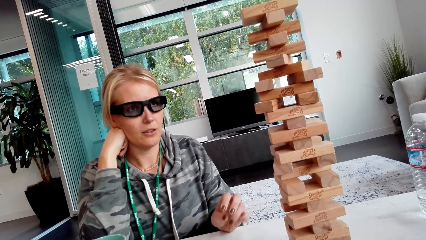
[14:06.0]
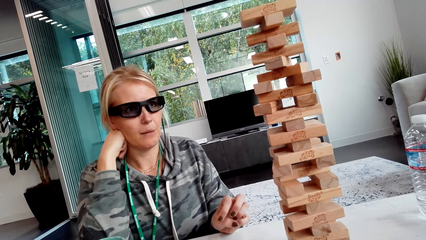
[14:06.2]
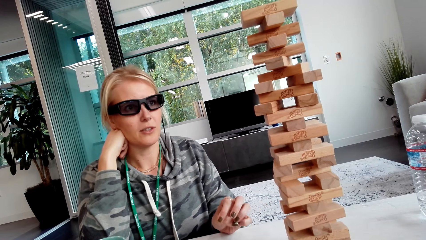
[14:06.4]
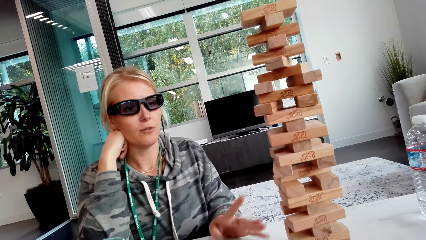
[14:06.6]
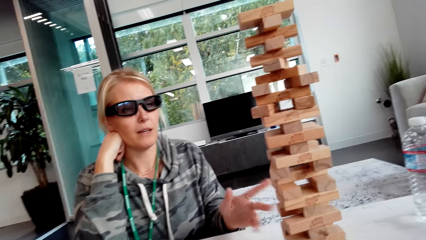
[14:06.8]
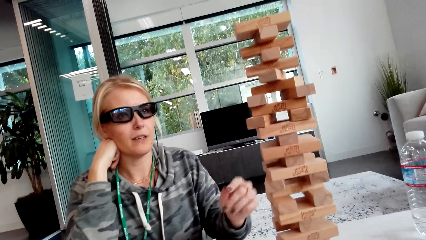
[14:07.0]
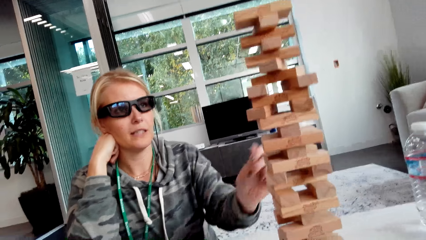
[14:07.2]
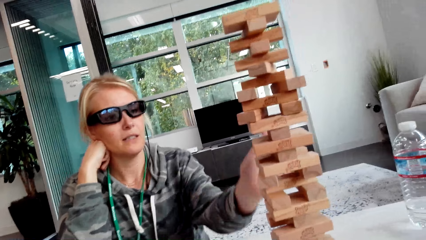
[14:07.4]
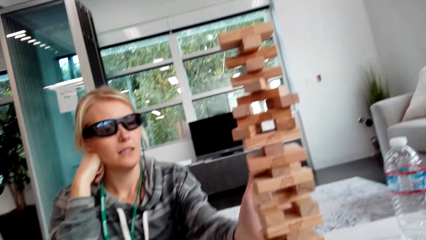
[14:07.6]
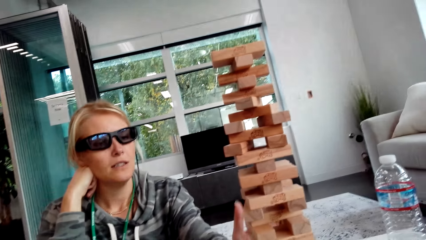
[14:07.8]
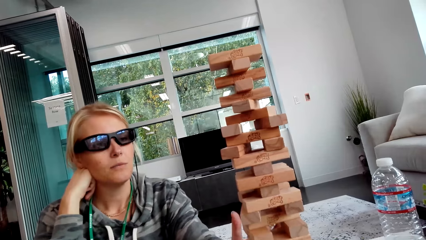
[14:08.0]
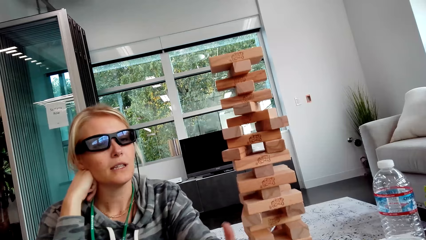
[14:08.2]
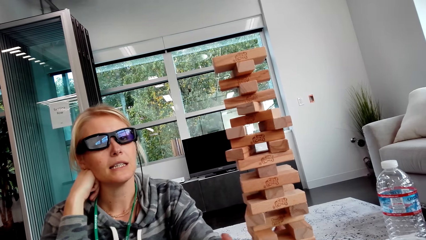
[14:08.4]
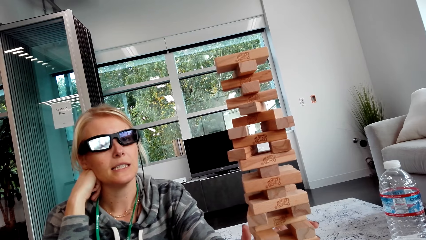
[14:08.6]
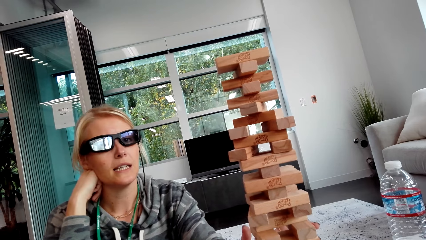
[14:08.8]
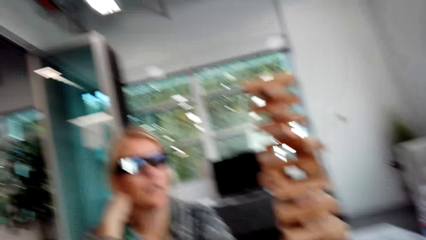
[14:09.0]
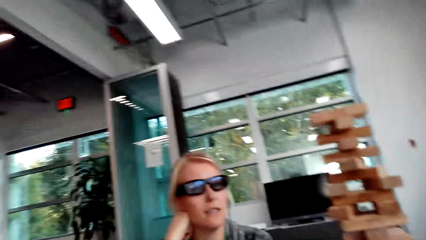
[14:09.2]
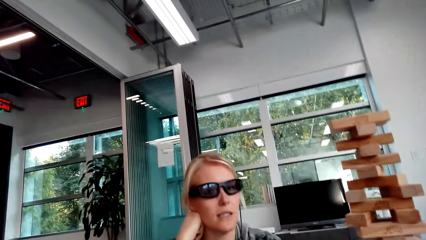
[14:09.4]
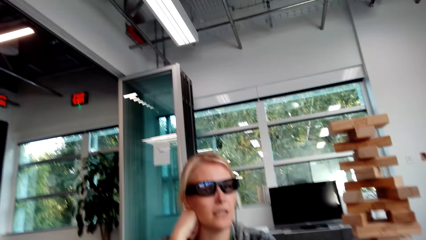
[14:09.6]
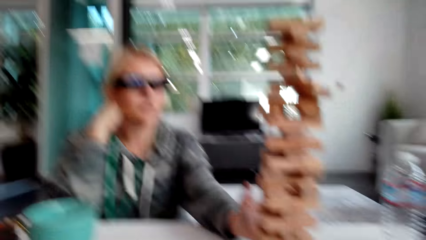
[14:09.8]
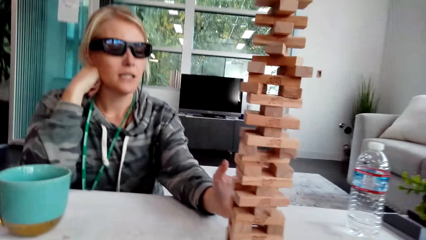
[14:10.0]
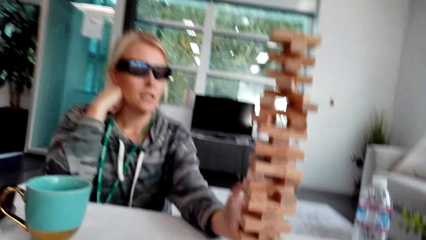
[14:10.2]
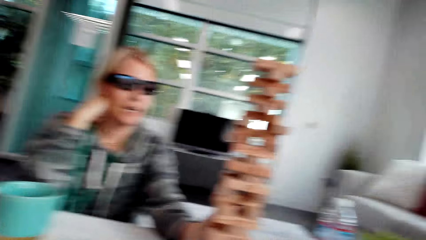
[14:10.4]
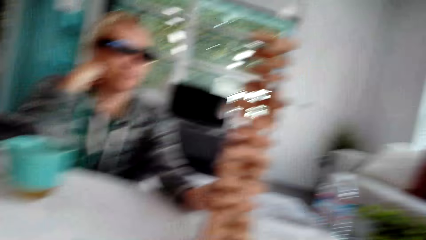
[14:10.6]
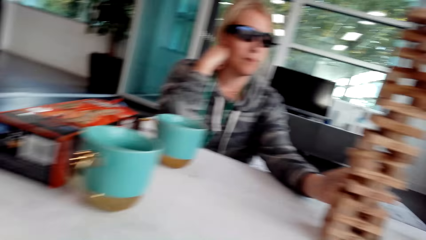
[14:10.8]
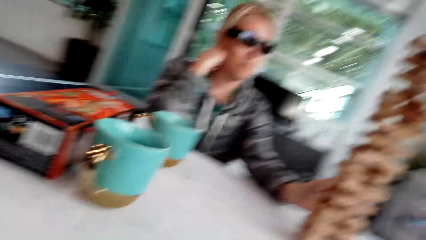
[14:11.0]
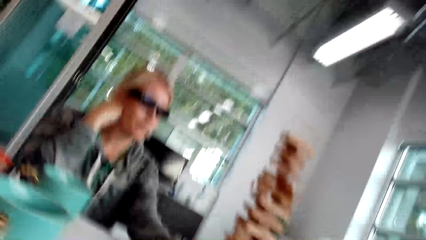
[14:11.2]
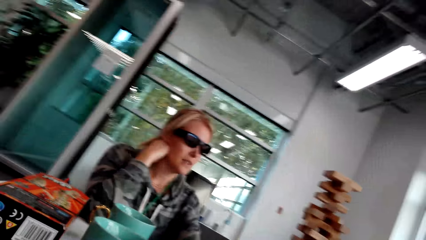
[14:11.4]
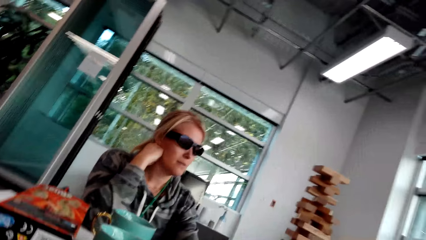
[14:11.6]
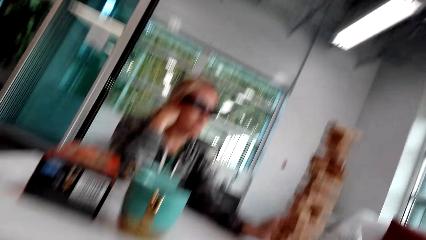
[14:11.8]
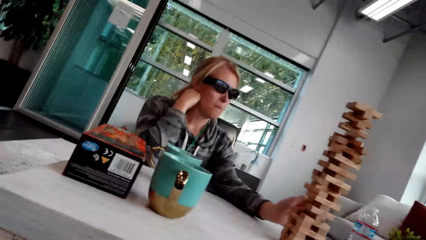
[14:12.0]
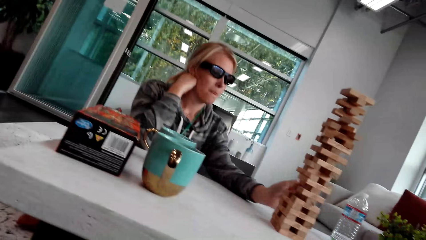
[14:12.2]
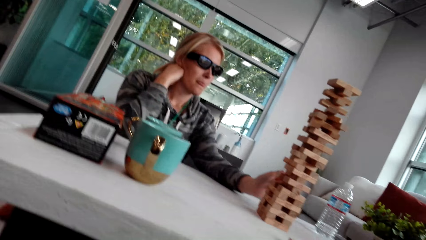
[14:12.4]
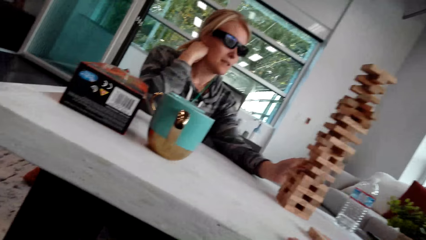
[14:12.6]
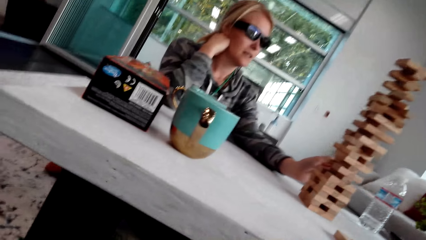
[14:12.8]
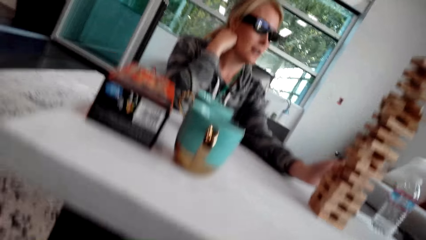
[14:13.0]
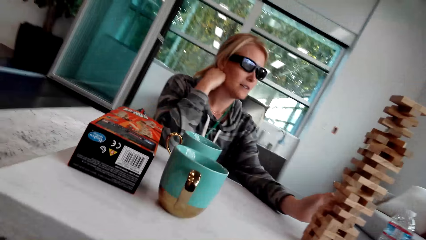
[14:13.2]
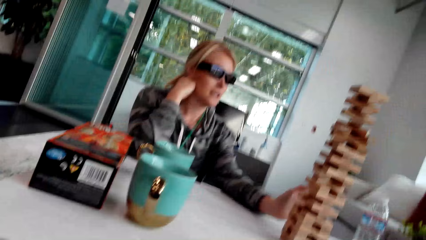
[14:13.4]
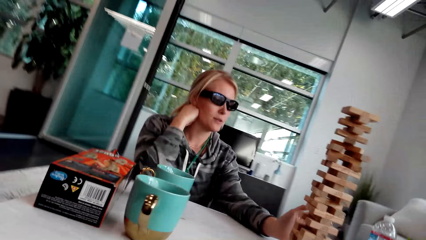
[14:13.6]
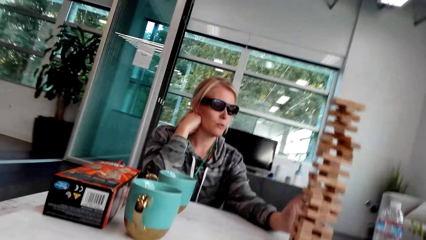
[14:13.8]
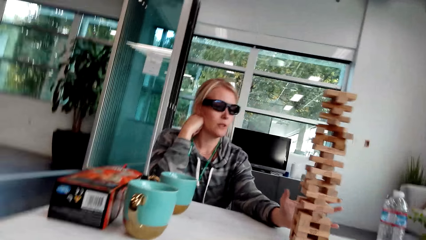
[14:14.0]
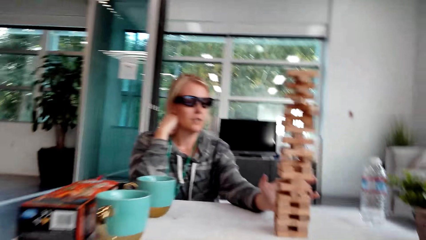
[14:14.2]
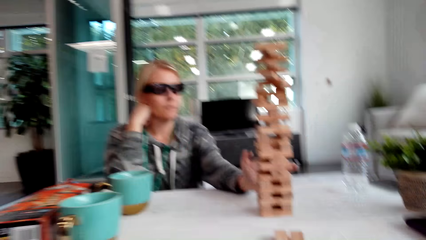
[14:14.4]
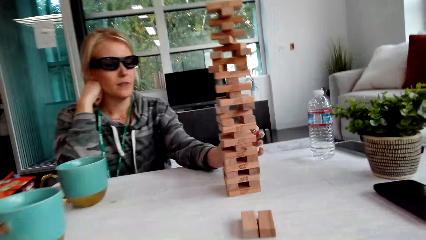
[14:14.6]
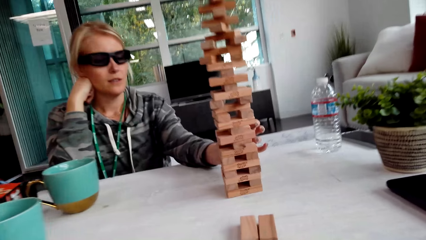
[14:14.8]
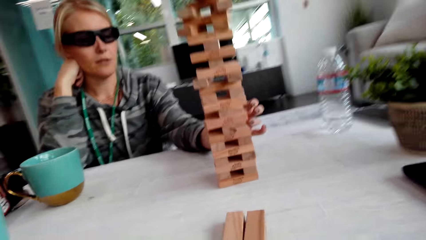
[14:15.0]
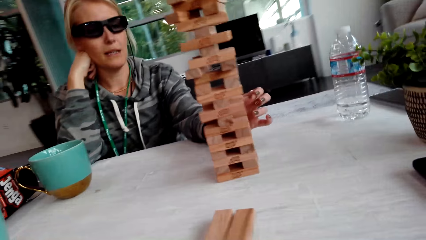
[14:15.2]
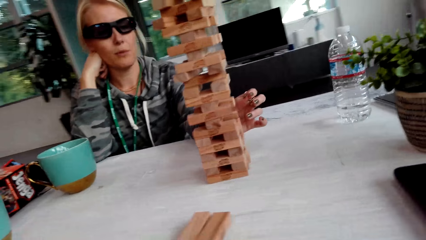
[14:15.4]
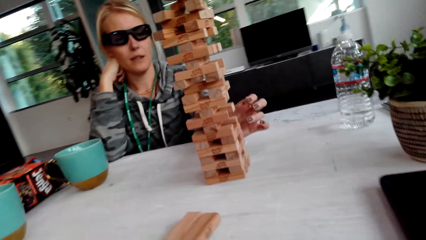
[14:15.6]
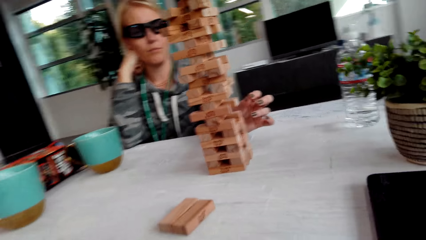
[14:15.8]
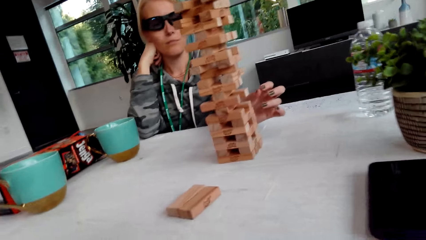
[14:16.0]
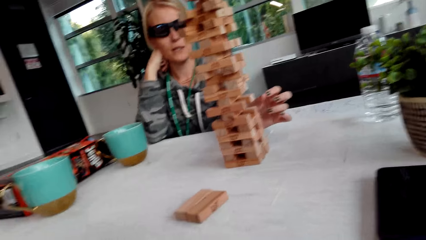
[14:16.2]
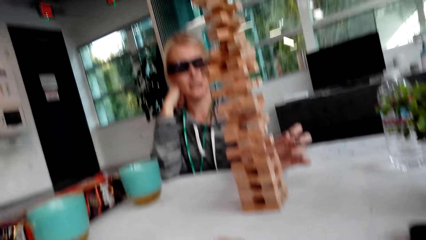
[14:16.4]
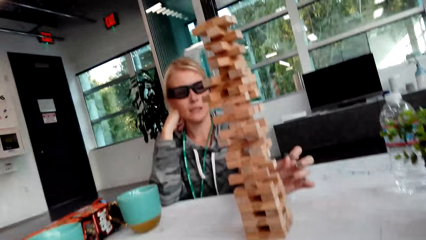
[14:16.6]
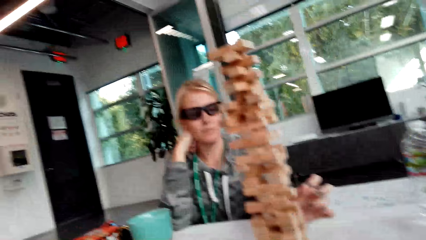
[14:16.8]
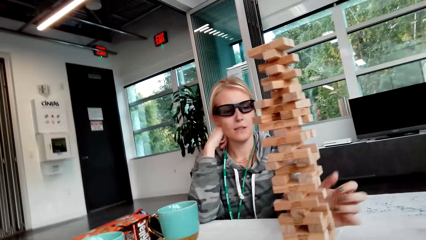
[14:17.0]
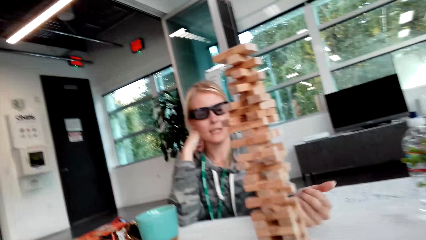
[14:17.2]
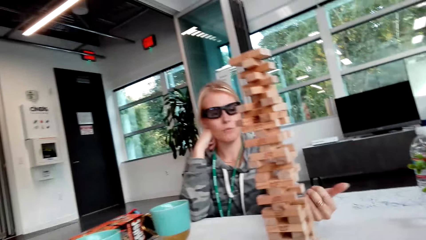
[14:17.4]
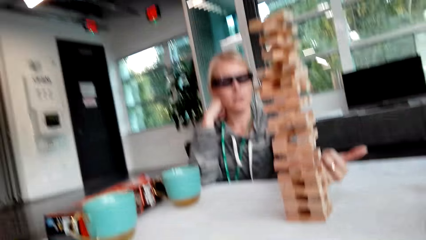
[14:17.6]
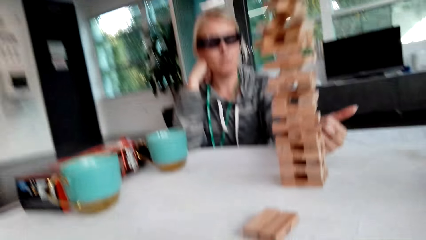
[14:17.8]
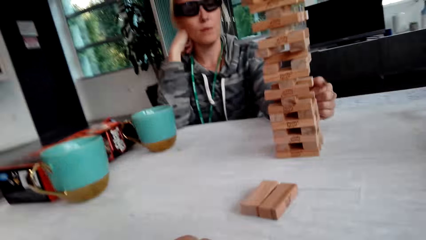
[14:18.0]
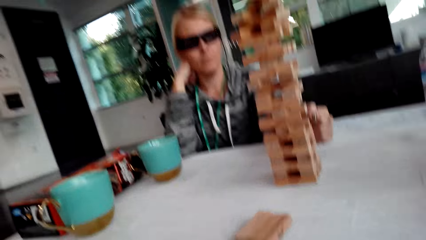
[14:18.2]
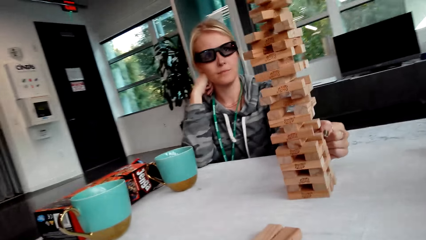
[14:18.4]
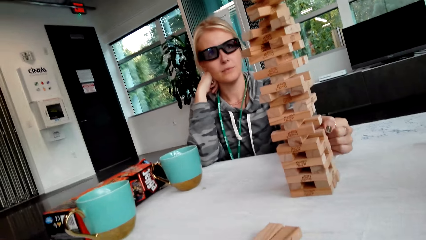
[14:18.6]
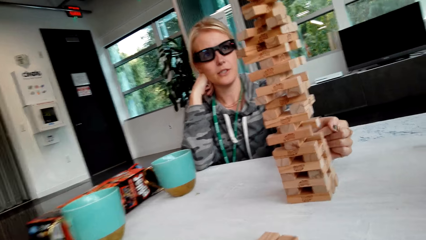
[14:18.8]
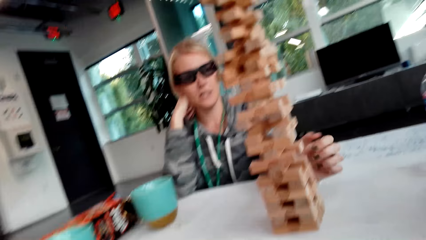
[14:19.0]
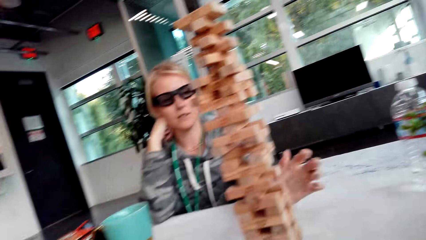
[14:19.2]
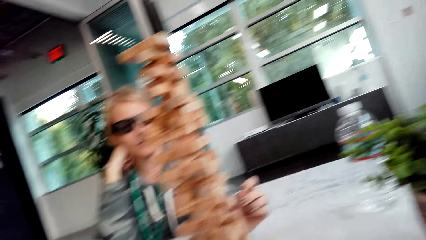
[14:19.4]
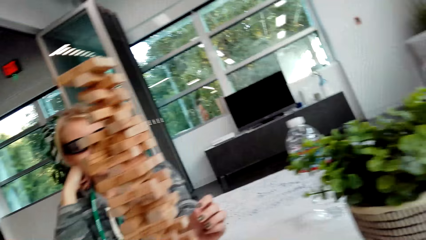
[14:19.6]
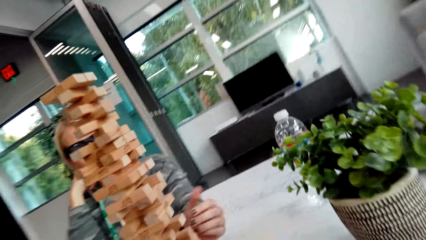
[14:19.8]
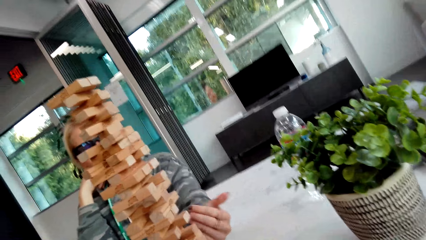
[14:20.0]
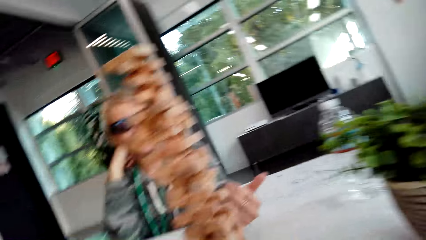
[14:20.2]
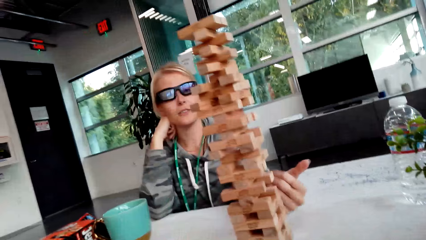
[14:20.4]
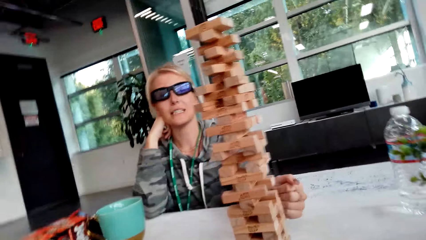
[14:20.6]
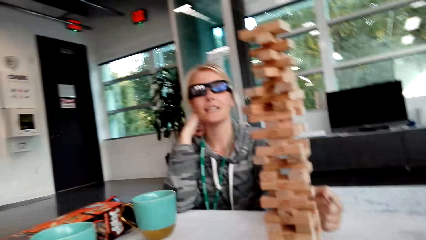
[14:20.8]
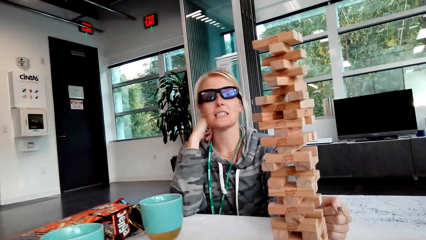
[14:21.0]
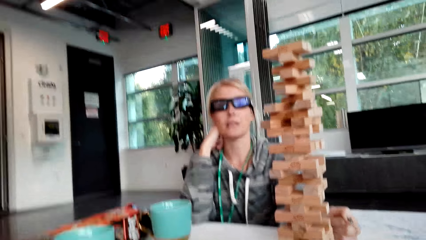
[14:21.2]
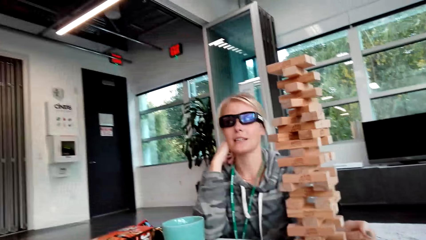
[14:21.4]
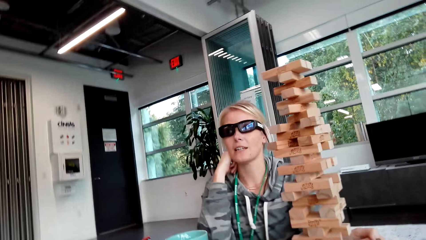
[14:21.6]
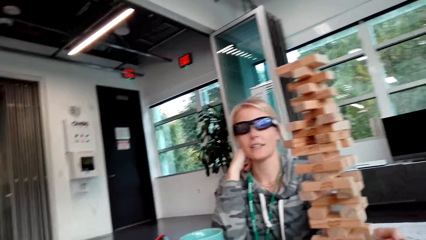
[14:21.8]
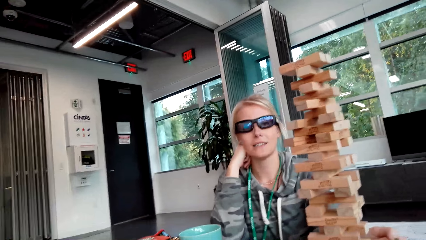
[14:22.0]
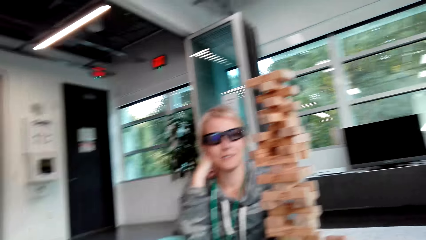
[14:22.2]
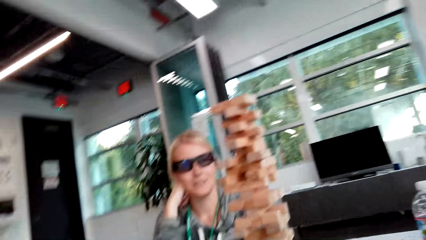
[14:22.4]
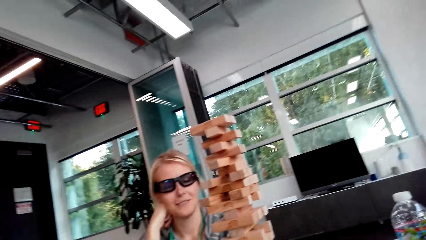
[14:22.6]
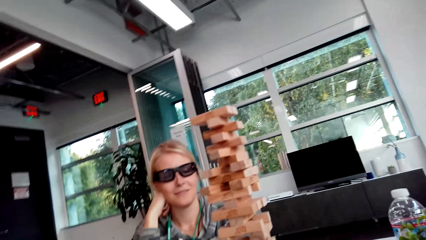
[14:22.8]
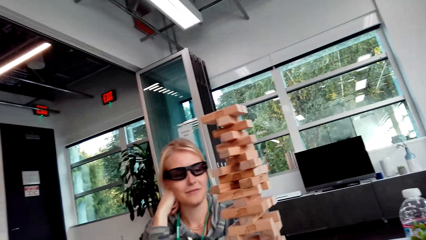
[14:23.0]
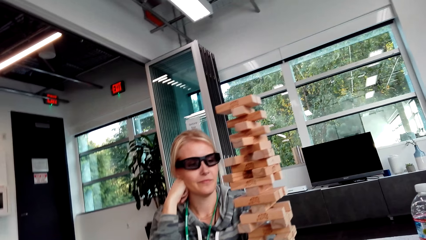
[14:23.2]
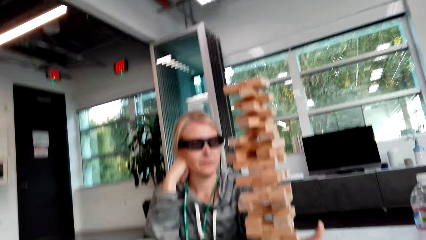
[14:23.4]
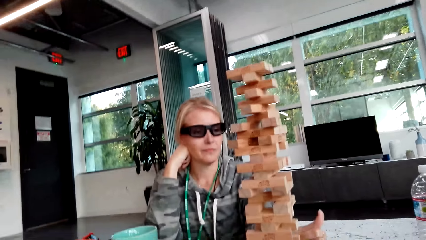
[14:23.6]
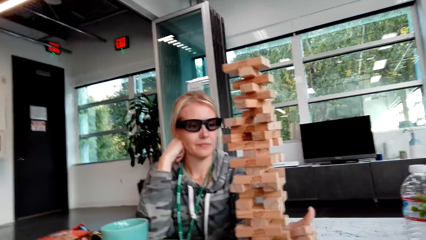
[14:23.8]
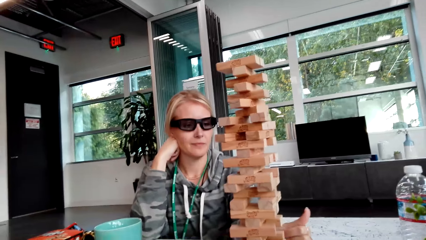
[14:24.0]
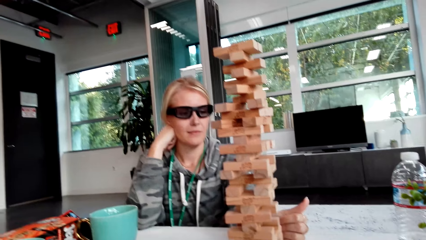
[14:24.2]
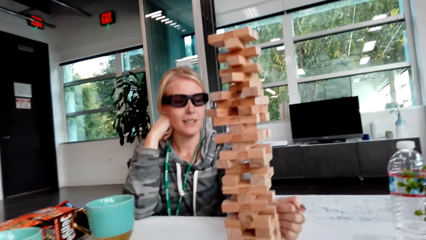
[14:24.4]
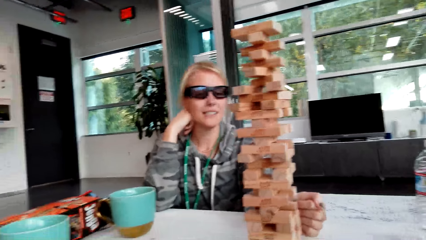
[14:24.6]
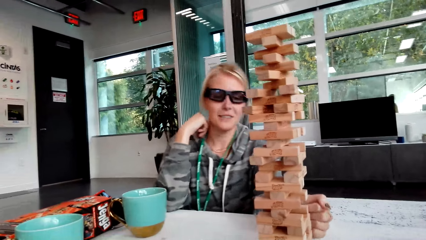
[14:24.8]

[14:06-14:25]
A lady holds jenga blocks. The lady moves the hand. The camera wearer interacts with the lady. The lady touches the jenga blocks. The camera wearer looks around. They interact with the lady.
